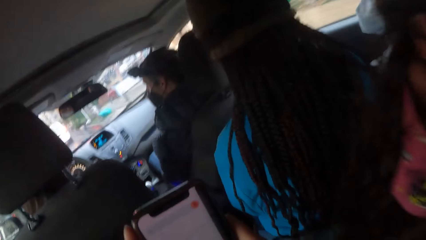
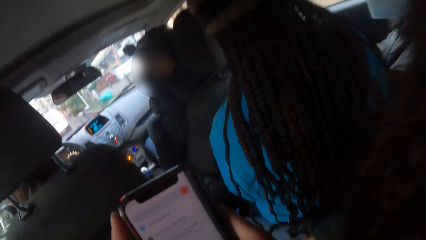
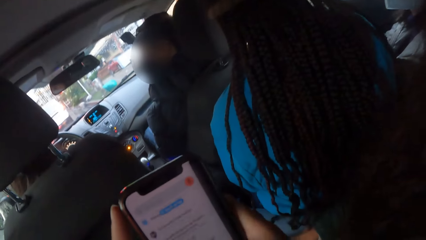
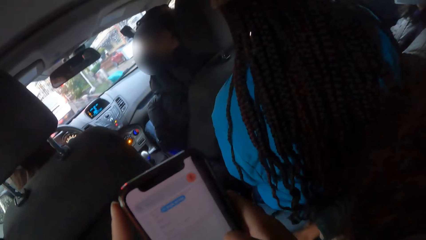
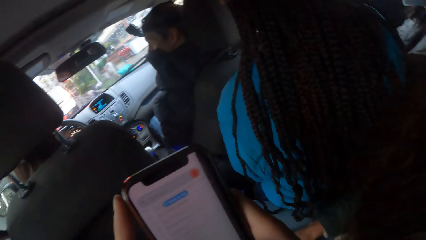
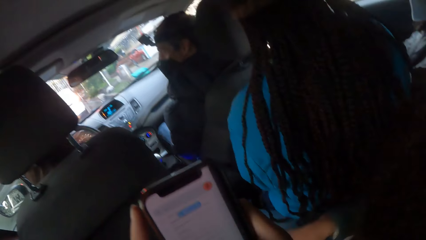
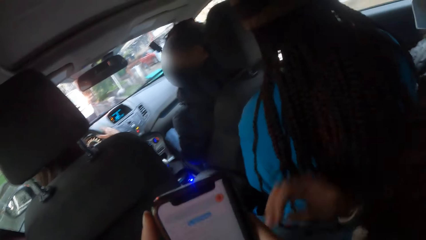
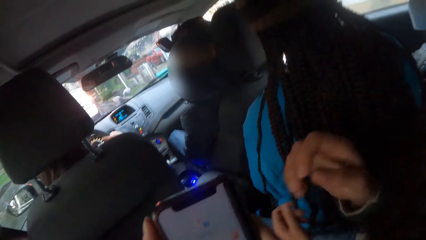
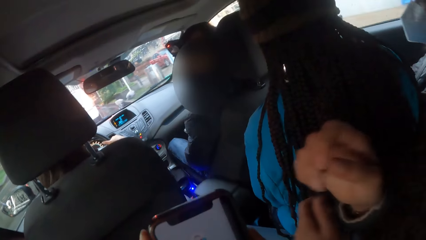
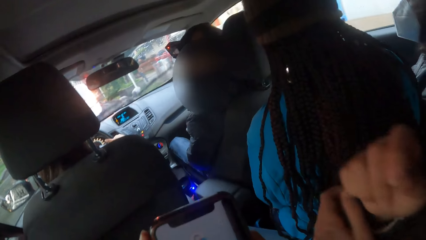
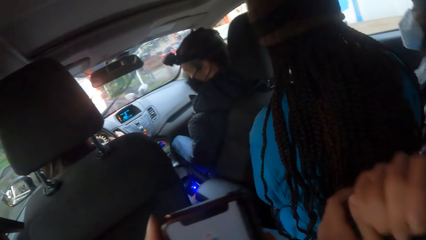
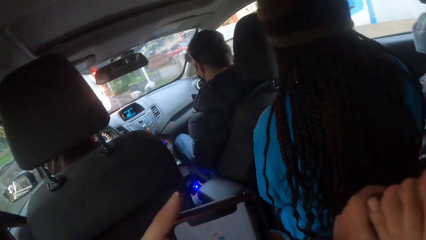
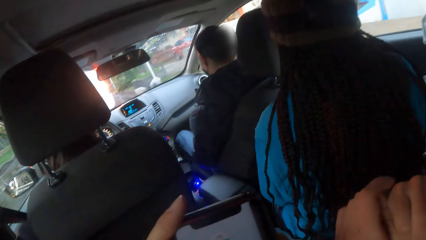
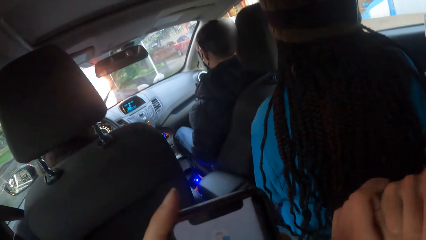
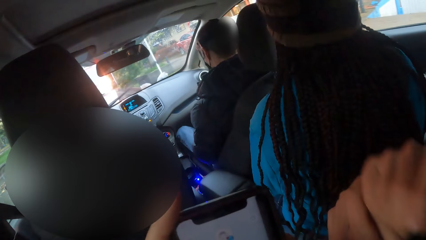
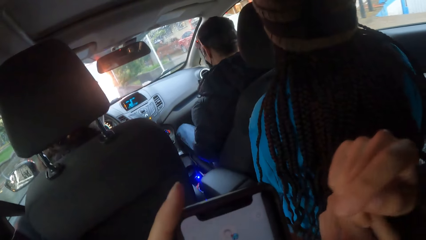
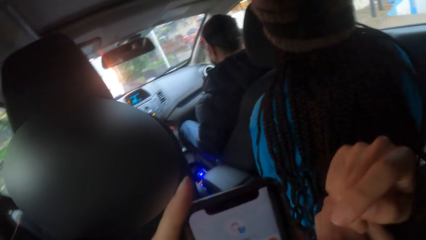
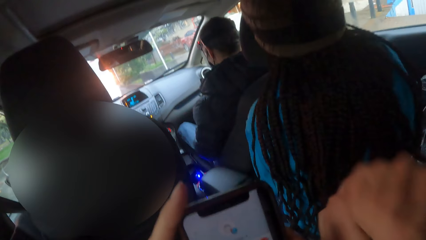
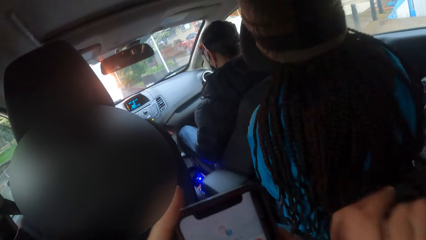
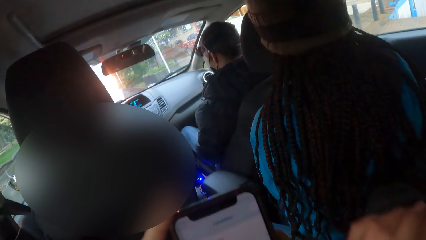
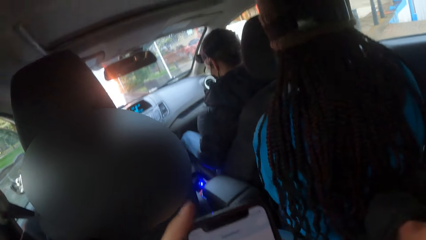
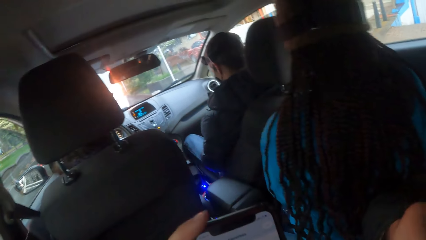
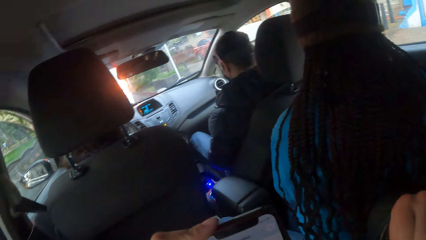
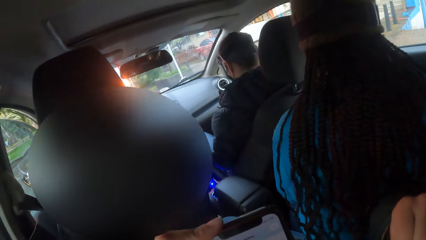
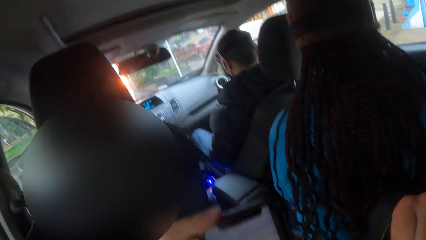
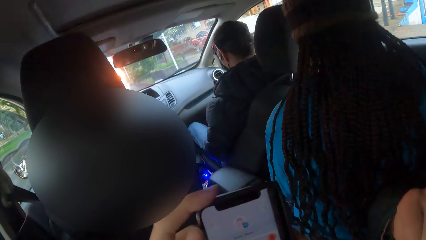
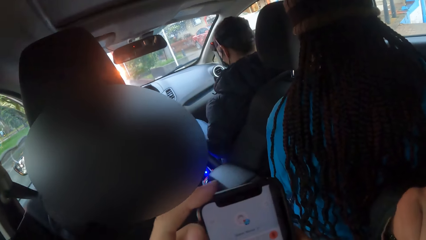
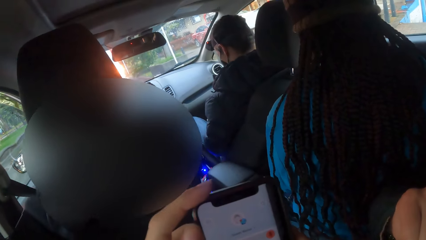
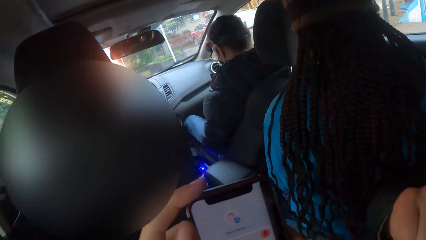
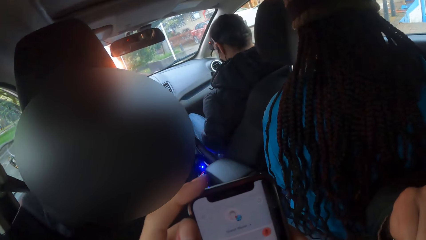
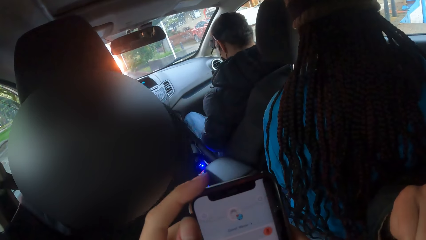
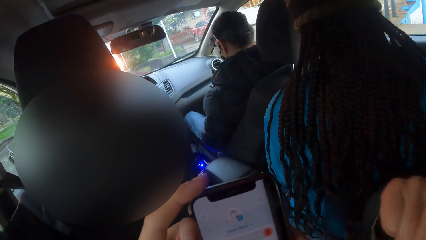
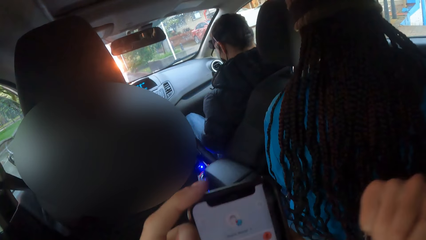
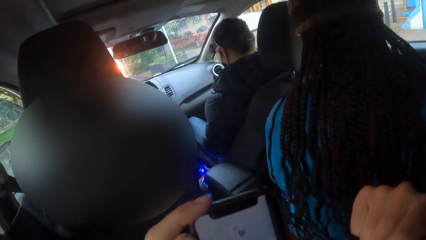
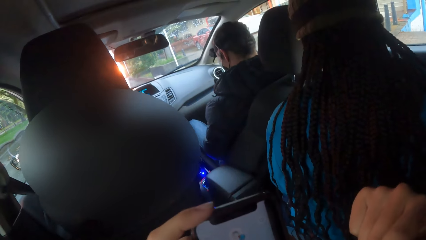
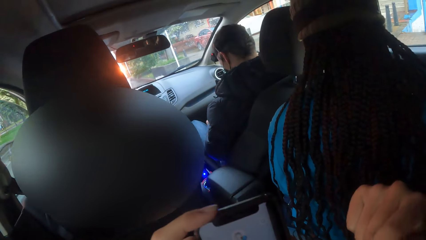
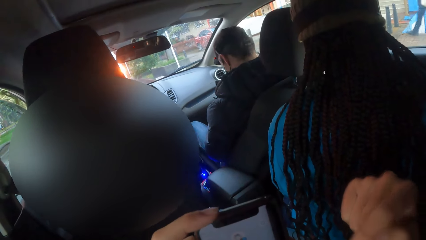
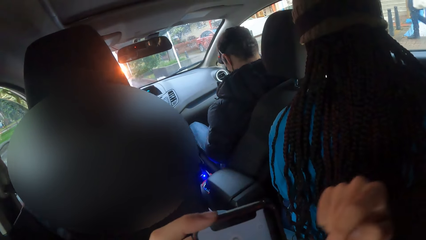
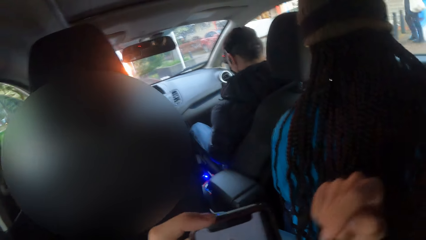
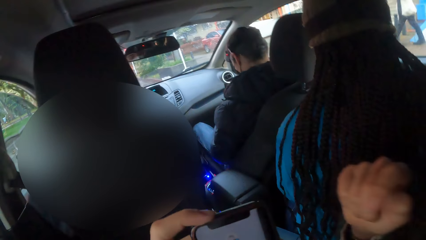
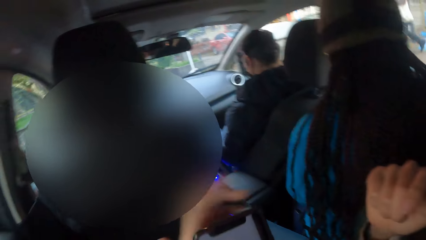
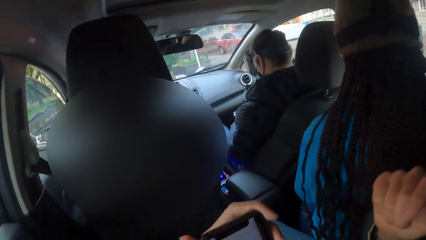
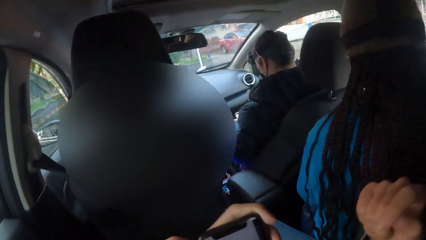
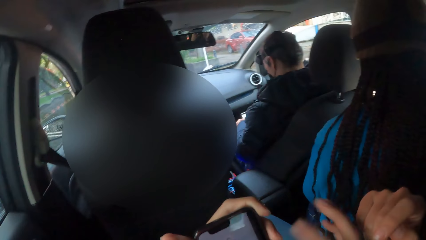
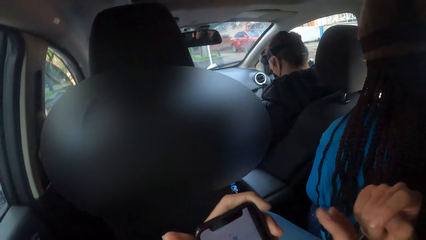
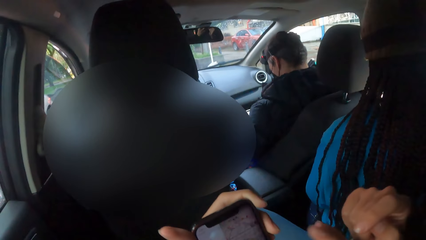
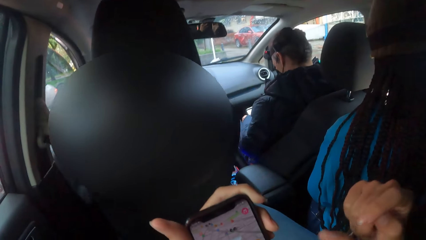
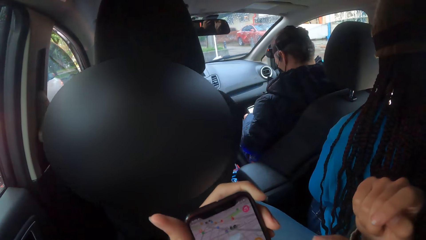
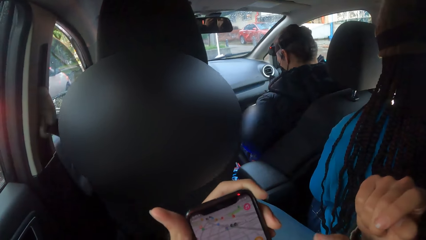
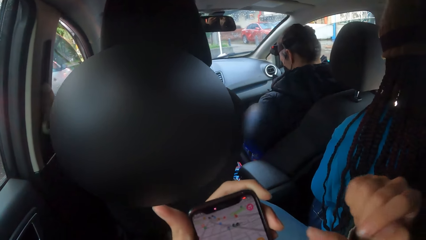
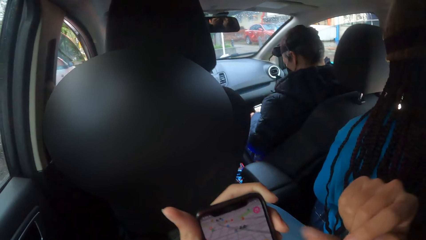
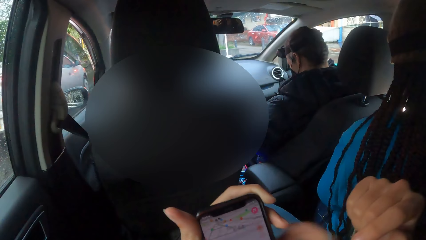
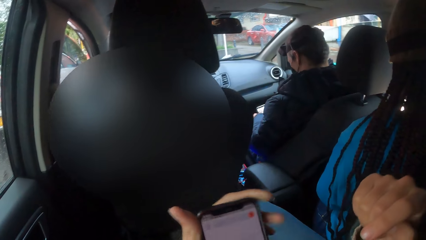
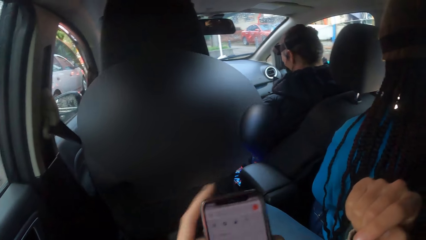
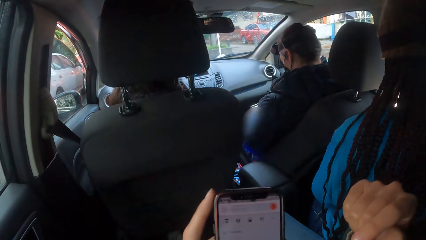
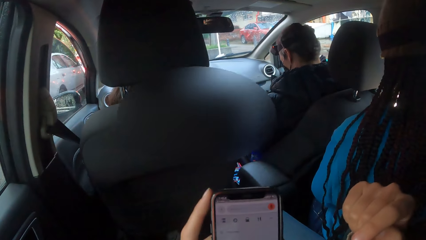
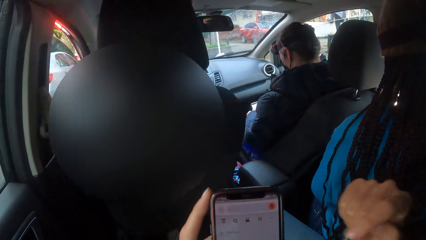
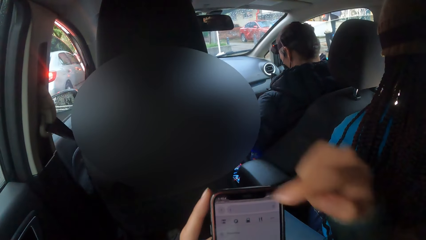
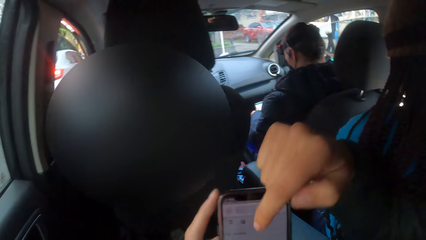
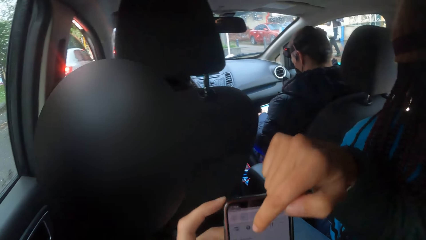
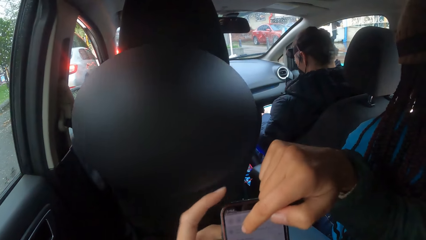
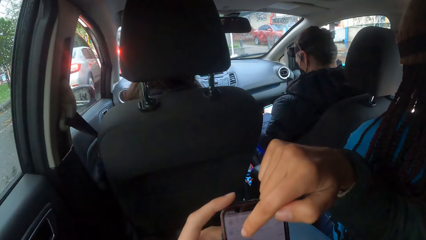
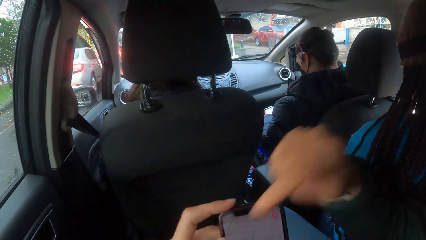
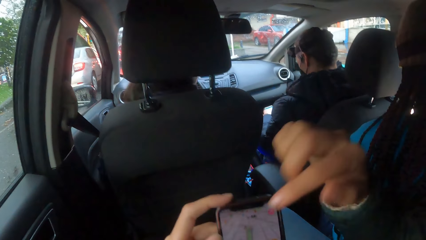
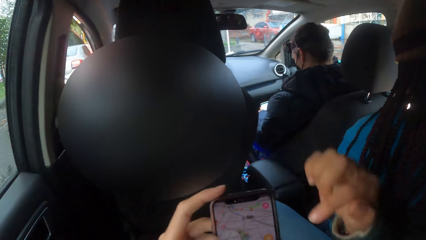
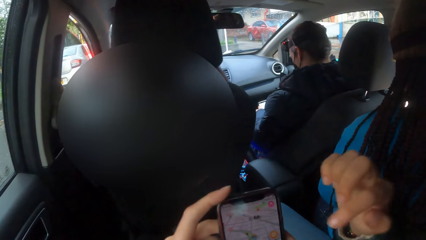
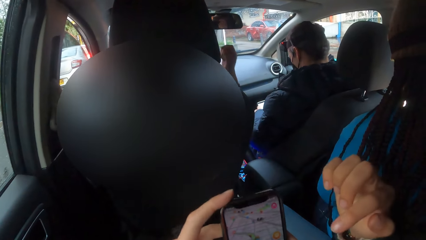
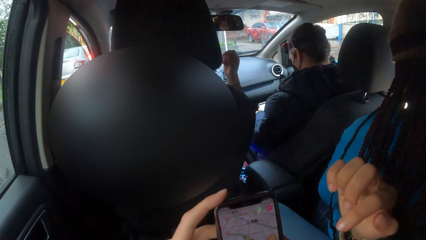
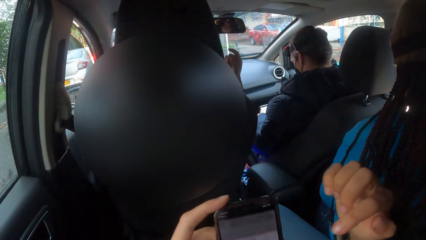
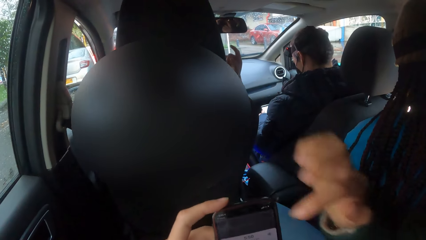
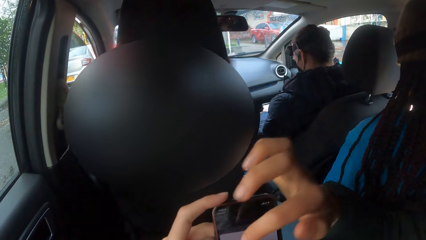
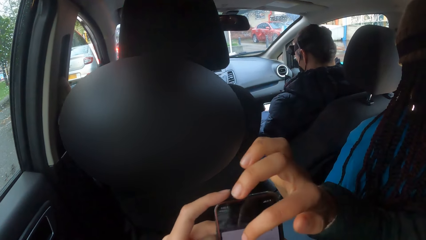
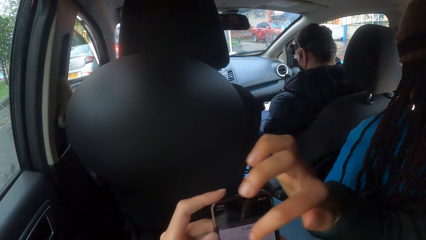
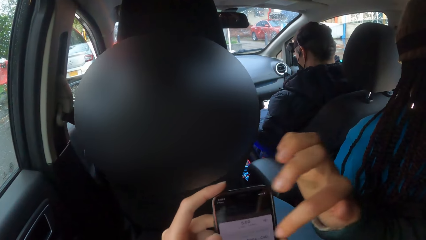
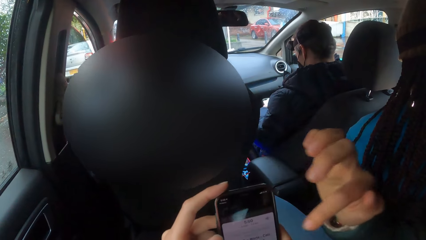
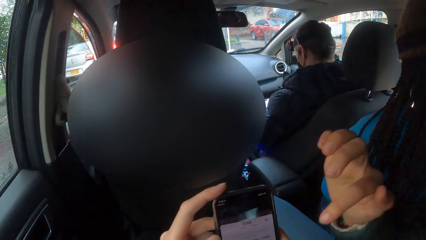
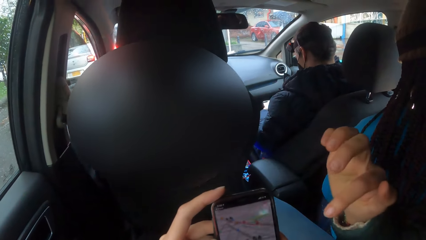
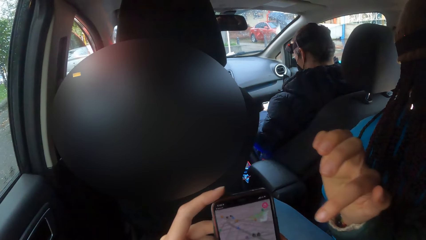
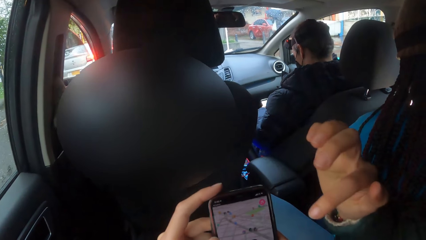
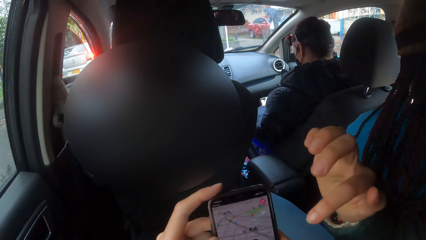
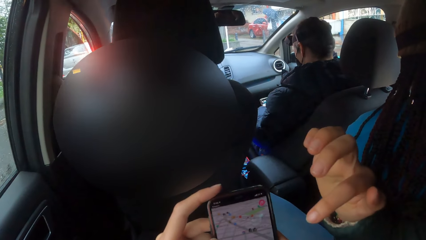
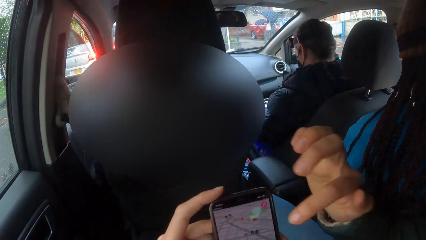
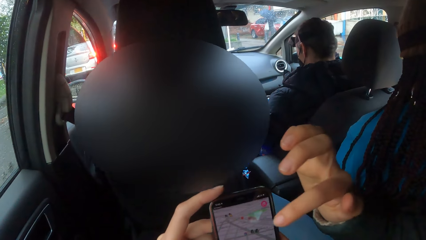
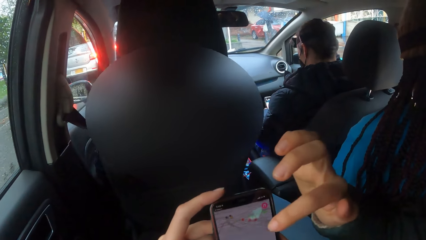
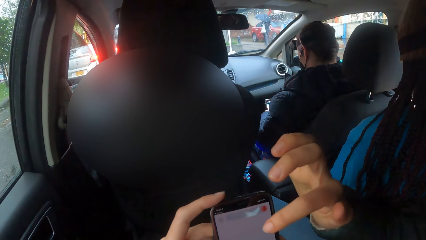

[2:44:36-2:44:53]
A woman places her right hand on the steering wheel. Another woman gestures at the phone in the camera wearer's hands with her right hand. The camera wearer interacts with the other woman. A man operates the phone in both hands. The first woman gestures with her right hand.
